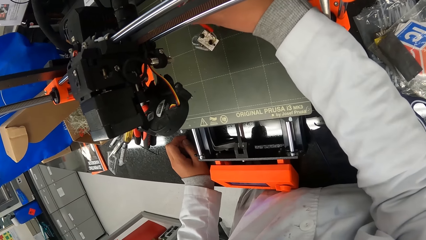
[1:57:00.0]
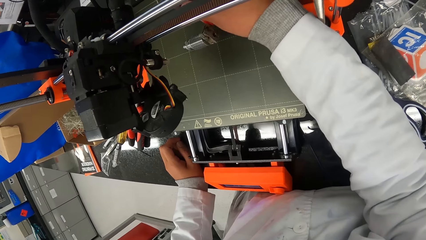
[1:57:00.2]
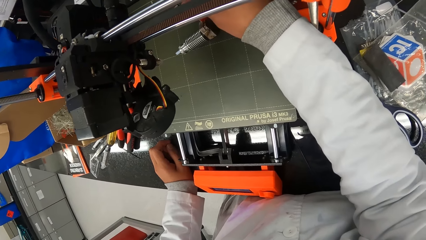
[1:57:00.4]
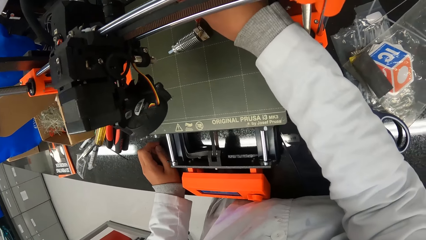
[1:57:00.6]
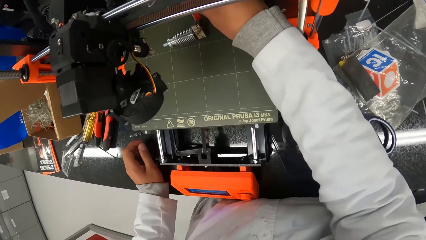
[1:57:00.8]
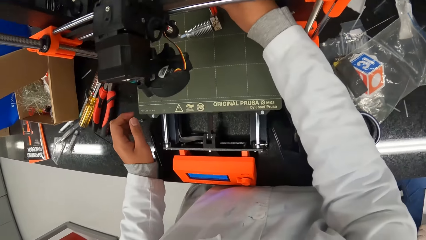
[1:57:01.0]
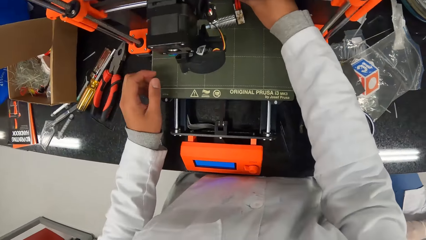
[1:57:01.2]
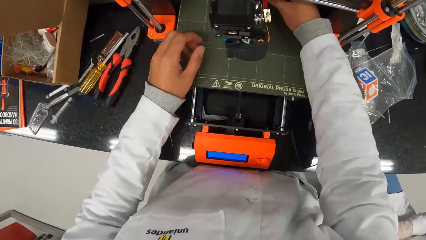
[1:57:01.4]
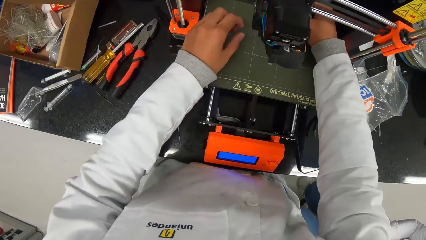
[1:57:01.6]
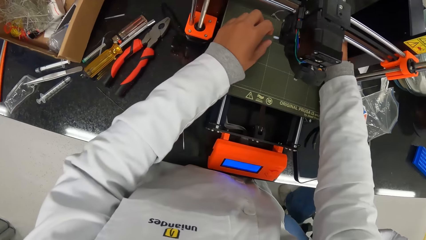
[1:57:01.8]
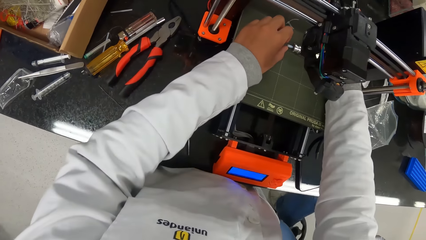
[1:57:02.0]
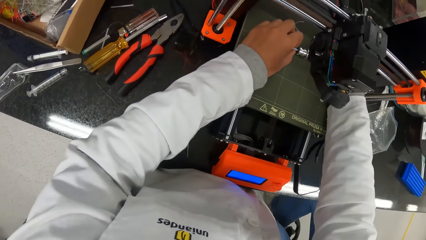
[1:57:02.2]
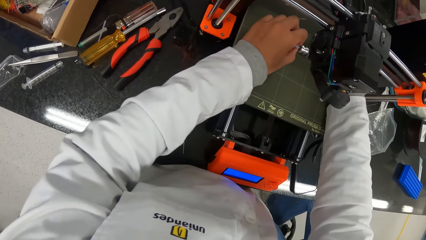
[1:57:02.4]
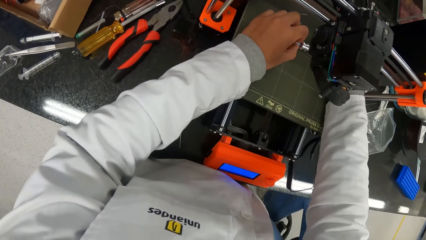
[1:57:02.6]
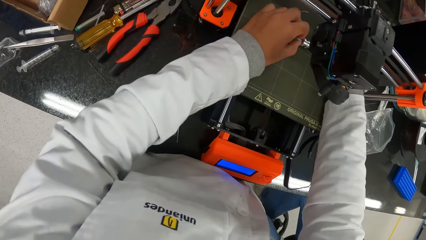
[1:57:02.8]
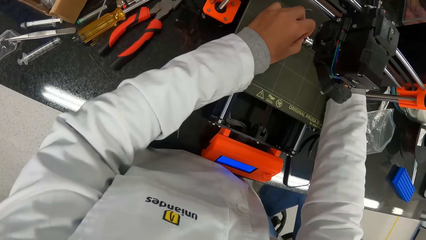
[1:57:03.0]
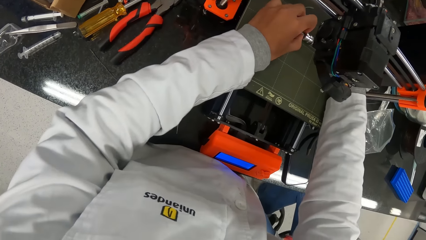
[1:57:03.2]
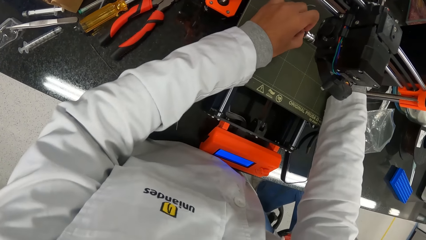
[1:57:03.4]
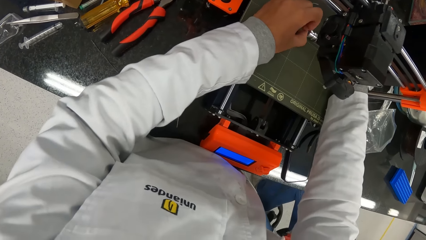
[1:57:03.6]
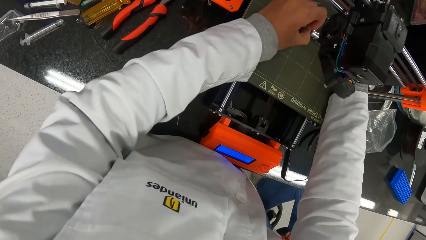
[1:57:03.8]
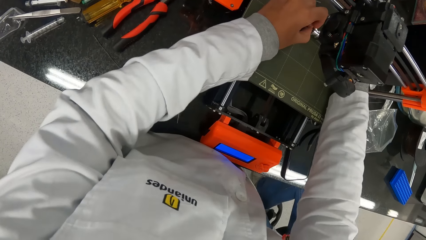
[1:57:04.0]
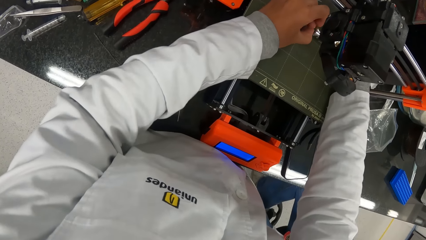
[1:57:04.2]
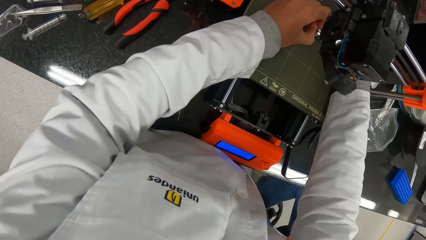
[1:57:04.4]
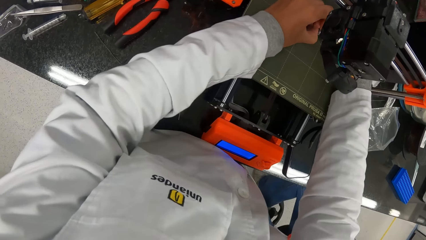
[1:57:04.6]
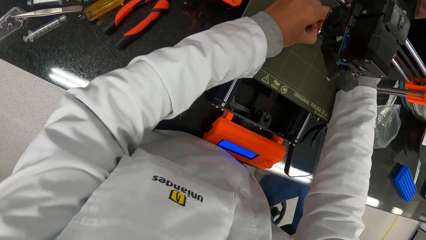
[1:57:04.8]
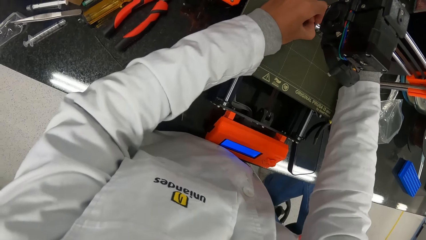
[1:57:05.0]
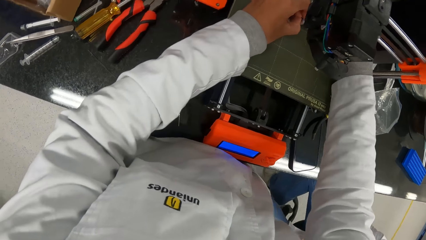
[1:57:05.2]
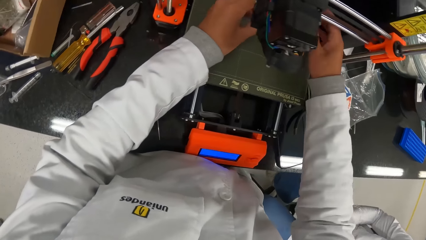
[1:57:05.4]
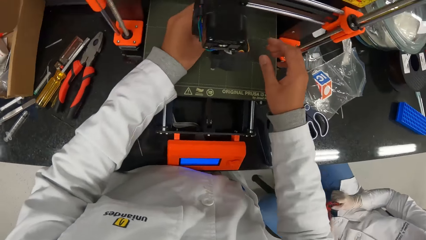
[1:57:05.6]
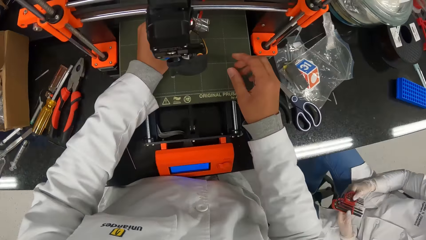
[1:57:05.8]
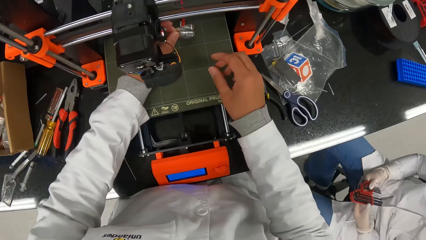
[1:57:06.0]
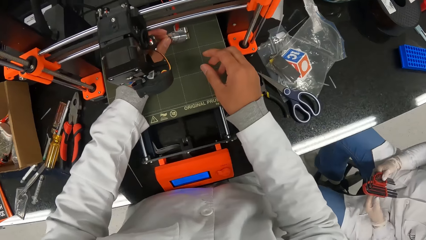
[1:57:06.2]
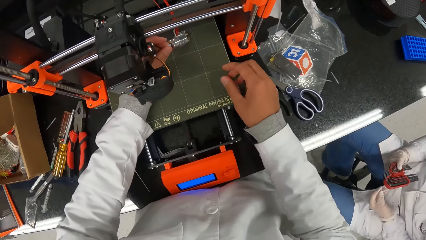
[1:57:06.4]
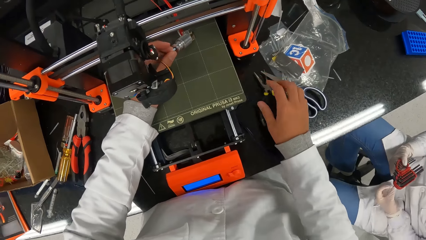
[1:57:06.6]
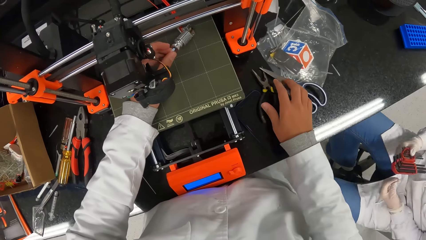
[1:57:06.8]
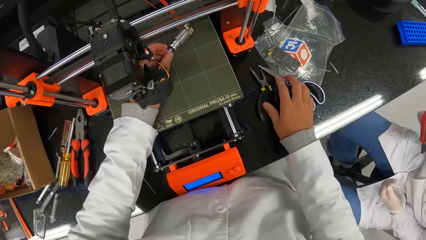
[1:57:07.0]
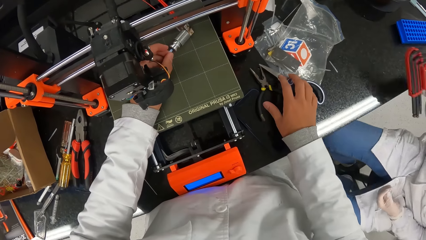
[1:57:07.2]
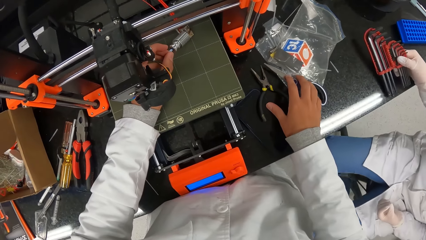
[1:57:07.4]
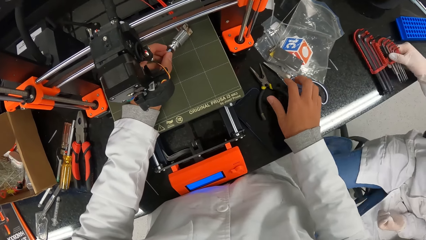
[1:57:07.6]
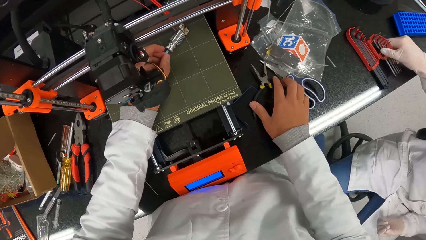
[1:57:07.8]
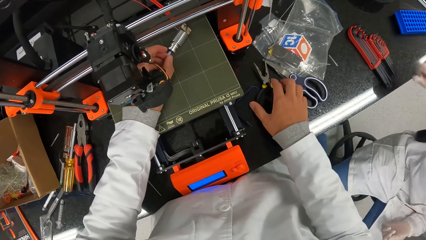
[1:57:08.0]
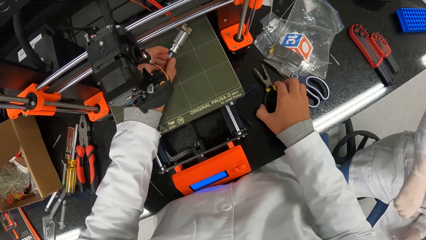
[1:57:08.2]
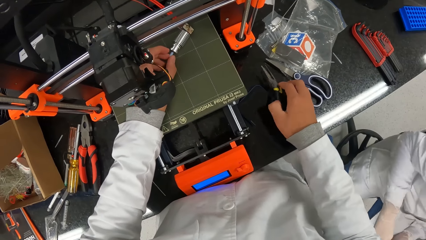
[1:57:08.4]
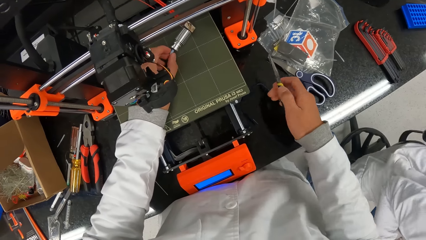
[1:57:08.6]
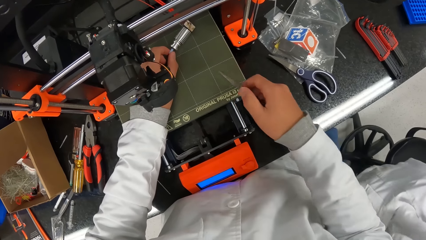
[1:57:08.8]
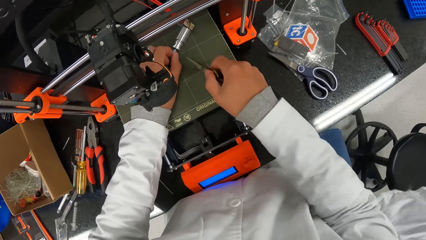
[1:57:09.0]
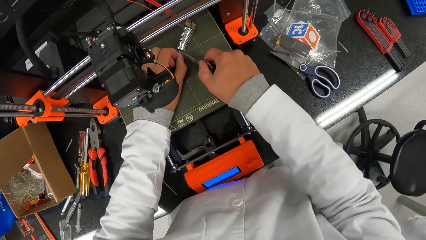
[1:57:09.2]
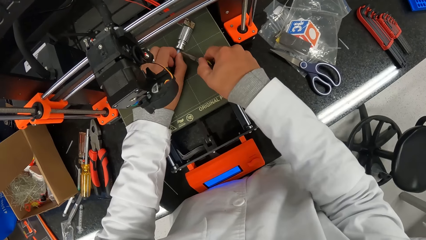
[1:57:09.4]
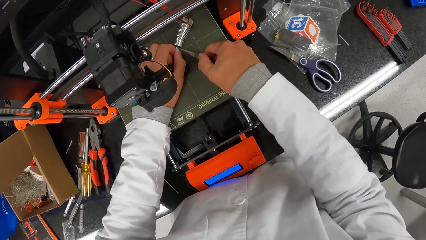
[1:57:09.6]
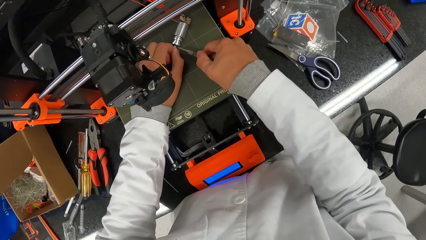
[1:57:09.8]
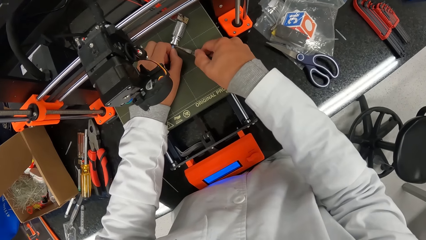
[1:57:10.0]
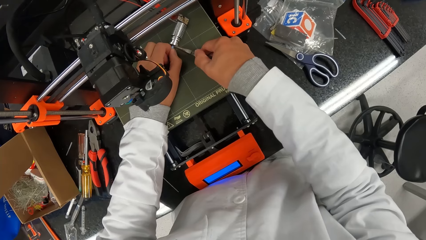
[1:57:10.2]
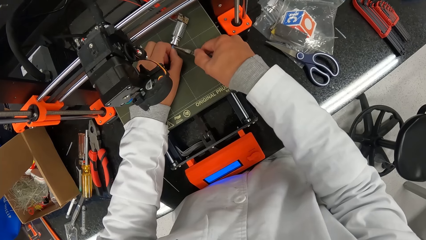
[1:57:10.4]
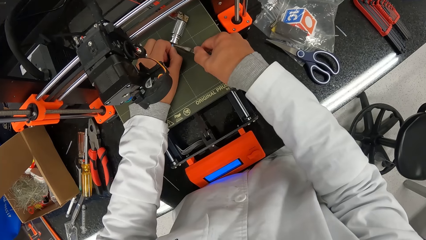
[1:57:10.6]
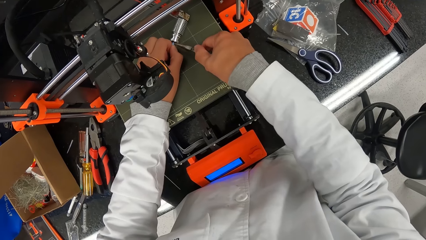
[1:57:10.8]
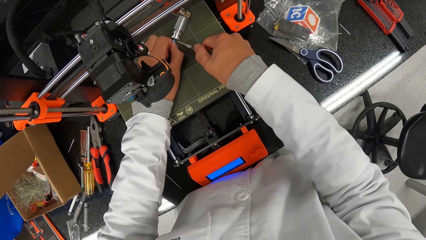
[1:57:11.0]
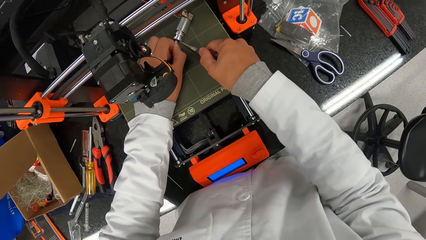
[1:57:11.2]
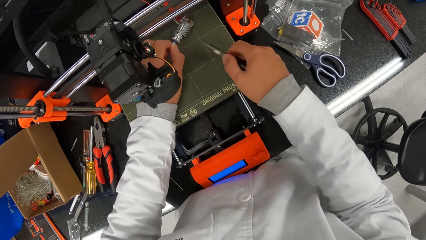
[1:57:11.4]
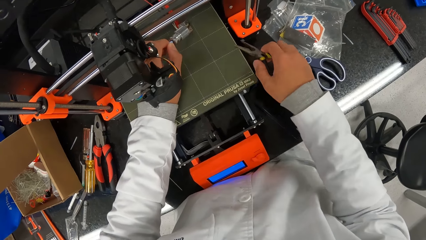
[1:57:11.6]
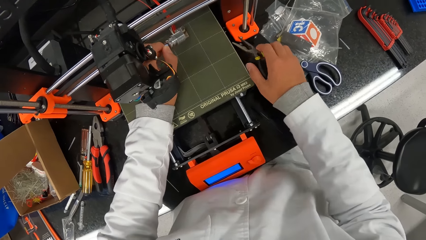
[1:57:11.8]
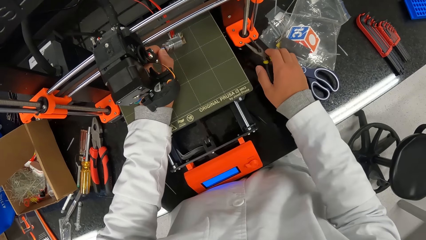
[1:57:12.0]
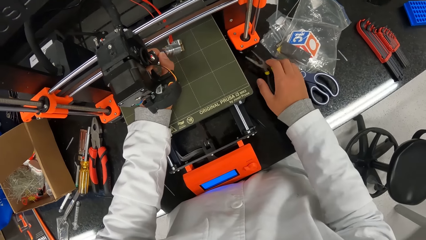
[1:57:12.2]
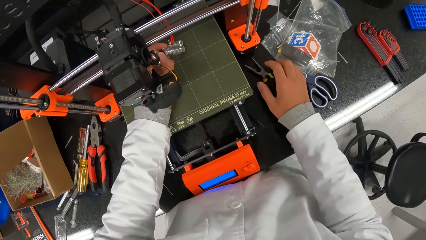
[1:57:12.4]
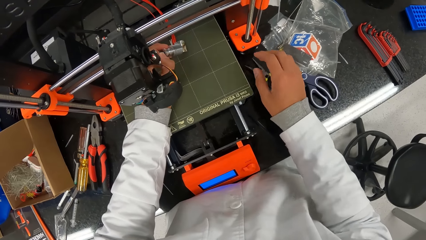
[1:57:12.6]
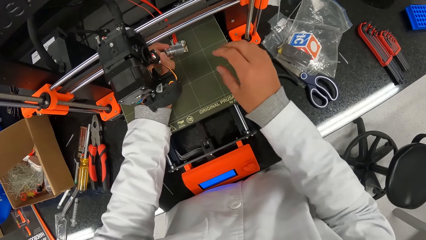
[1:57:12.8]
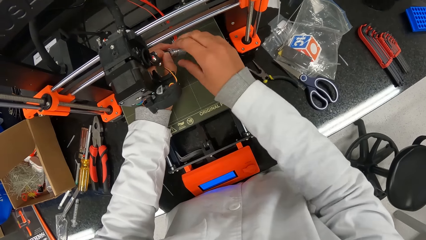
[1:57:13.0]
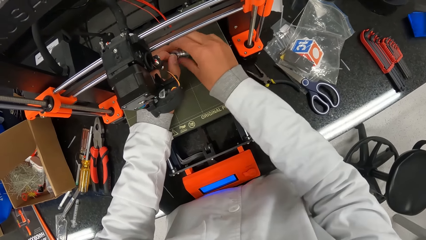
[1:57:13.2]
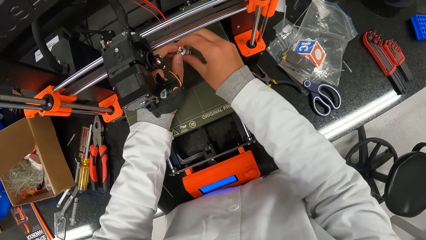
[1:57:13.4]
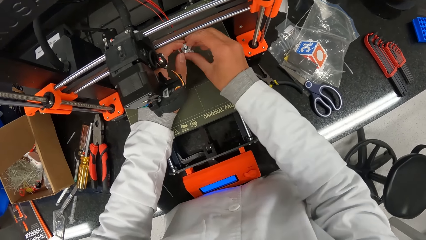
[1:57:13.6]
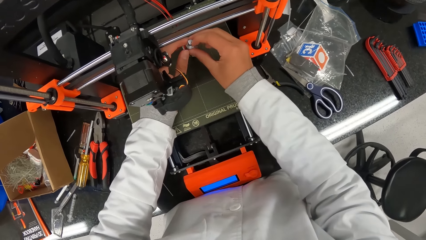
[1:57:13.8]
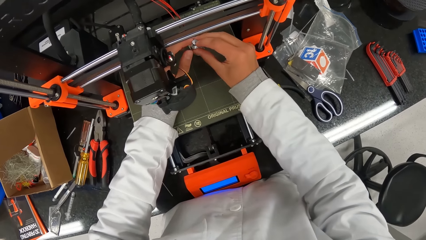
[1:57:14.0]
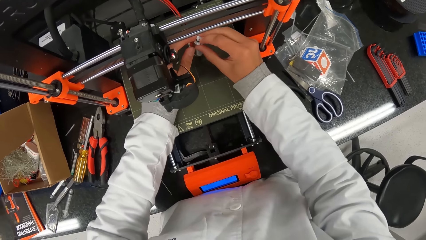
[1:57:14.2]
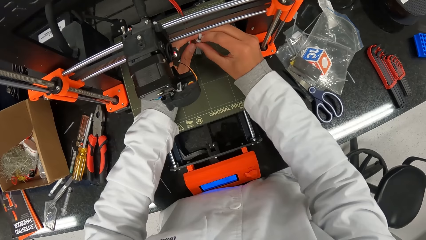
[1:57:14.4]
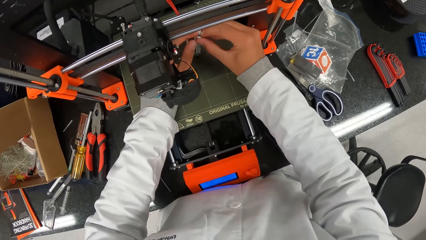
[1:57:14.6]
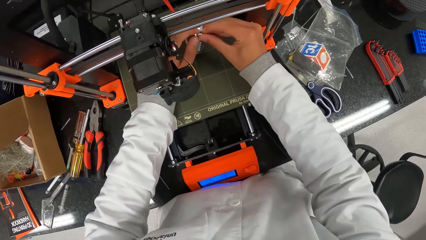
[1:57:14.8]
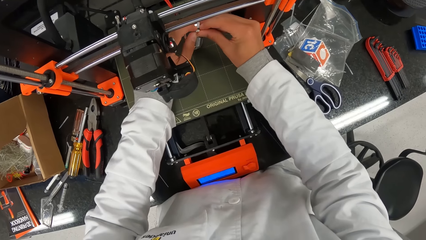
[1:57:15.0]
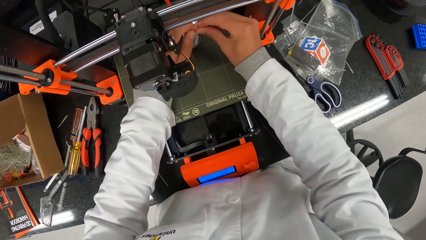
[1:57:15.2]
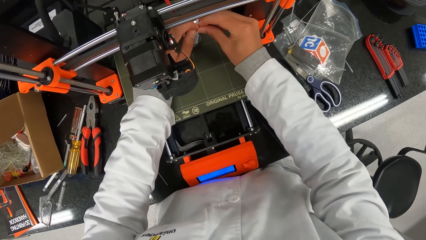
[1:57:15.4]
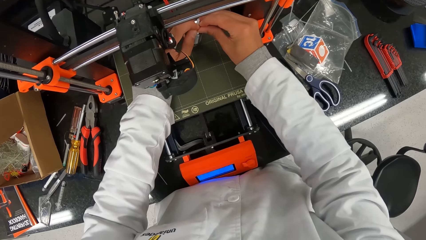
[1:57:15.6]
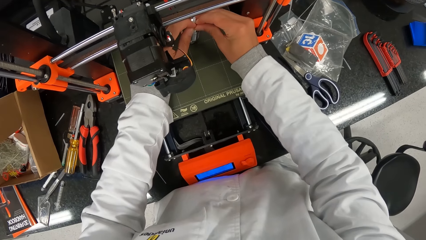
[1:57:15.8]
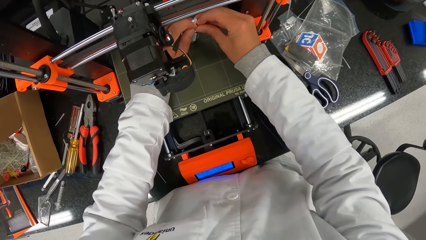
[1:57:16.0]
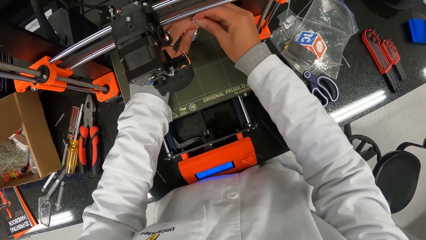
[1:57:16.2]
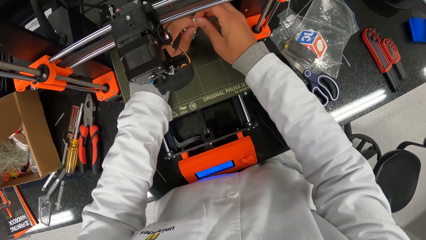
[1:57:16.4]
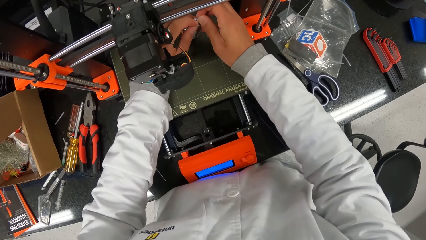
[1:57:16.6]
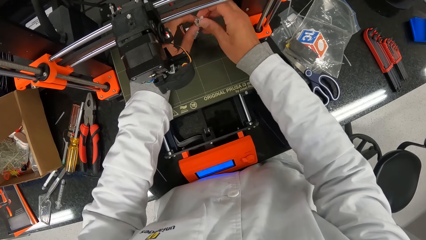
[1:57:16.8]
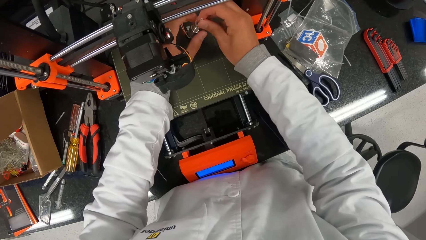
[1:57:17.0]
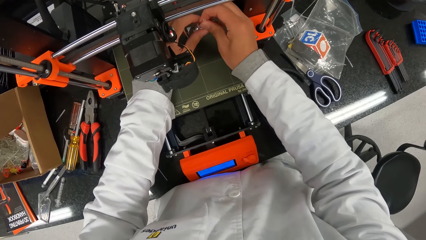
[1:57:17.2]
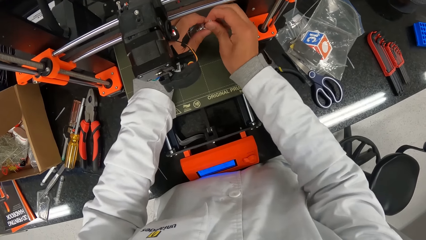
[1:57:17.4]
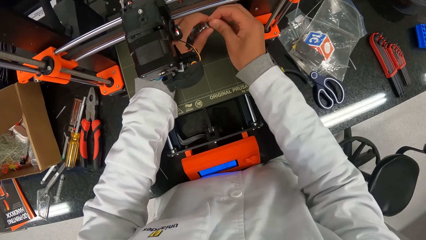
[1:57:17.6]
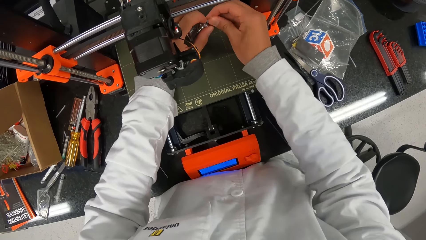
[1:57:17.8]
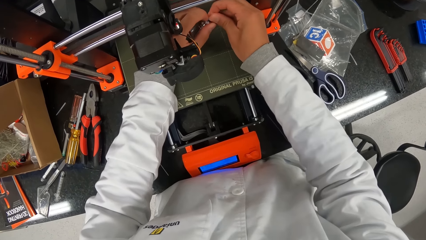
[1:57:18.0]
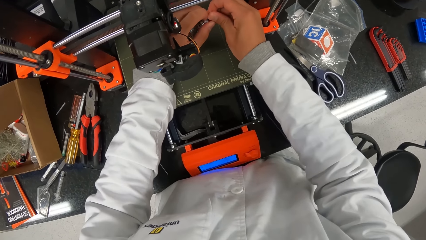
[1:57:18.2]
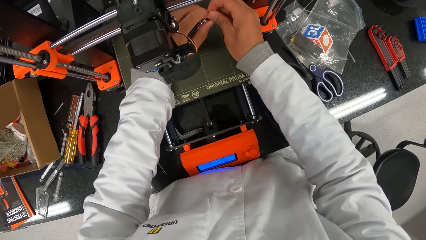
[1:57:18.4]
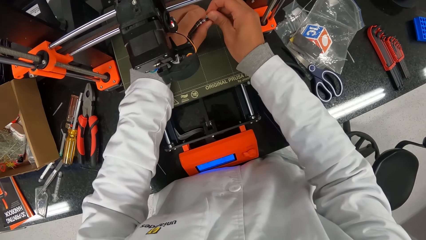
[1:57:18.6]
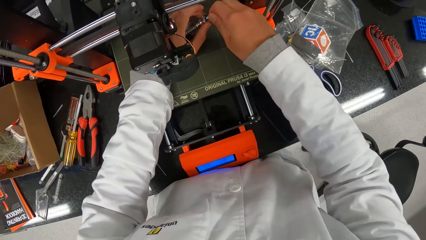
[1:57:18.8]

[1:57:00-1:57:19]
The camera wearer touches the metal spring with his hands. The woman drops the set of allen keys on the countertop with her right hand. The camera wearer picks up the plier on the countertop with his right hand. He tugs at the metal spring with the plier in his right hand. He cuts a small part of pipe. He drops the plier in his right hand on the countertop. He pulls at the metal spring with his hands. He holds electric cables. He pulls out the plastic.
